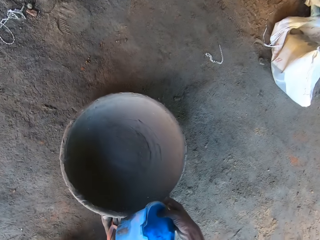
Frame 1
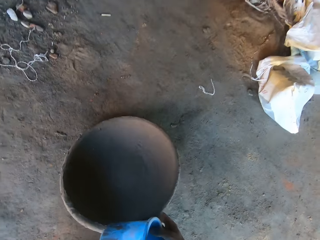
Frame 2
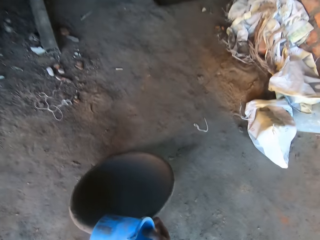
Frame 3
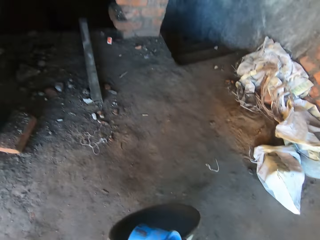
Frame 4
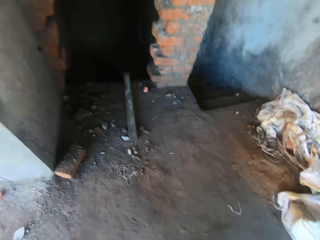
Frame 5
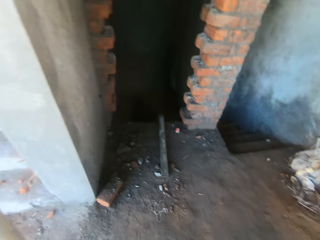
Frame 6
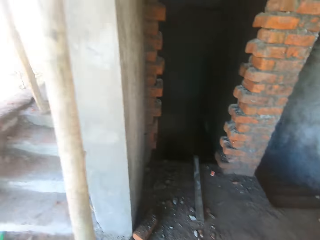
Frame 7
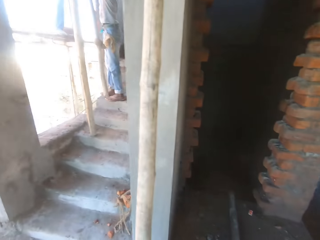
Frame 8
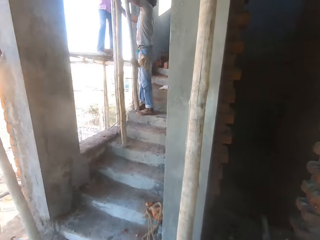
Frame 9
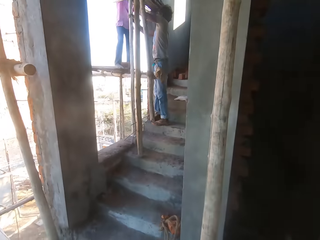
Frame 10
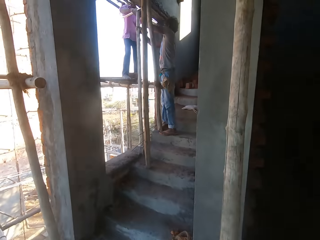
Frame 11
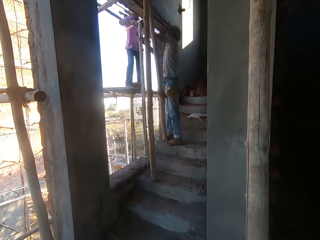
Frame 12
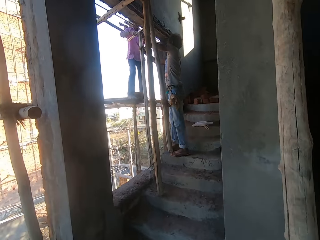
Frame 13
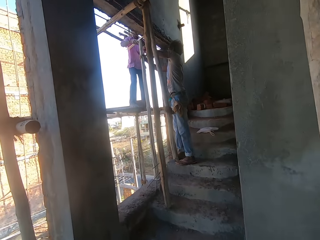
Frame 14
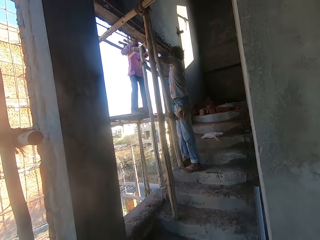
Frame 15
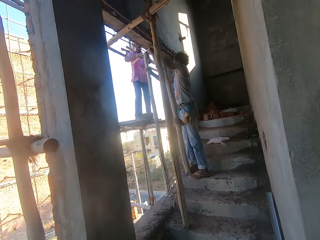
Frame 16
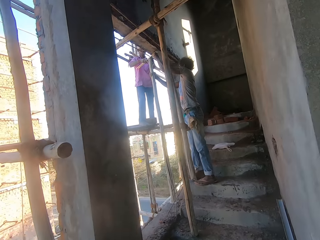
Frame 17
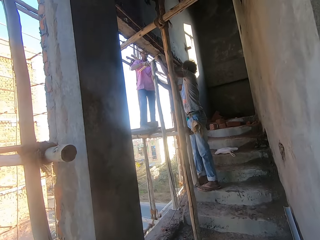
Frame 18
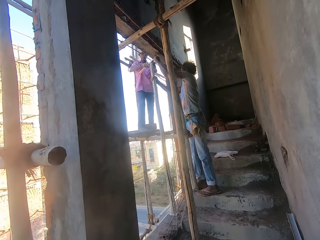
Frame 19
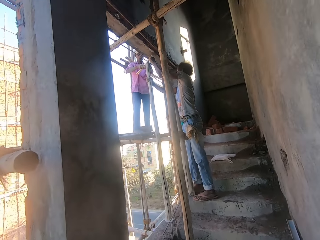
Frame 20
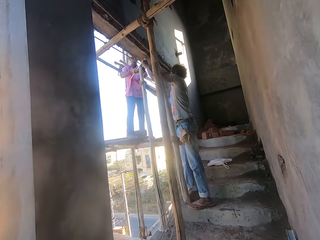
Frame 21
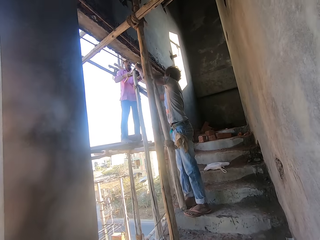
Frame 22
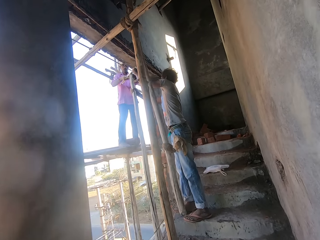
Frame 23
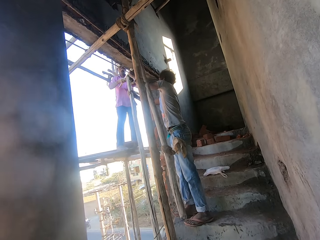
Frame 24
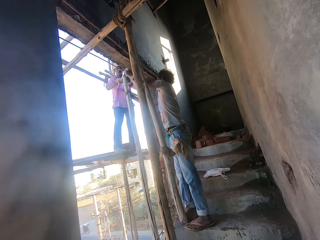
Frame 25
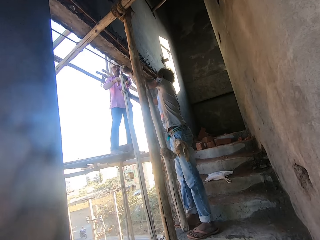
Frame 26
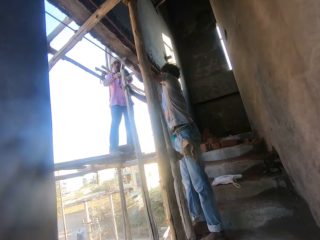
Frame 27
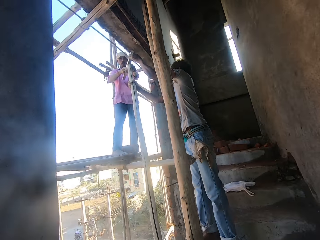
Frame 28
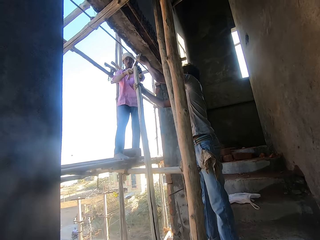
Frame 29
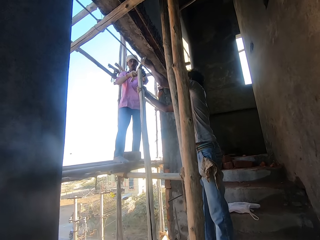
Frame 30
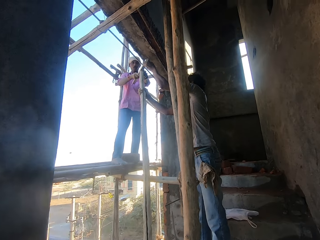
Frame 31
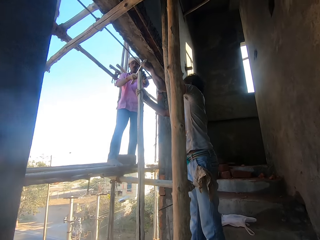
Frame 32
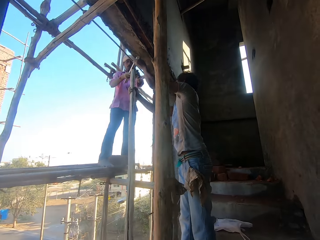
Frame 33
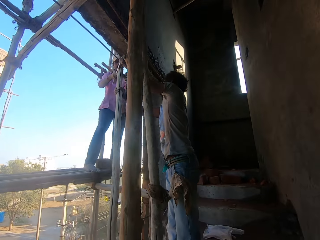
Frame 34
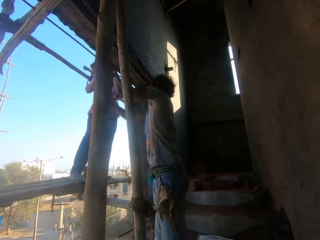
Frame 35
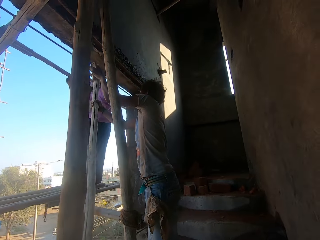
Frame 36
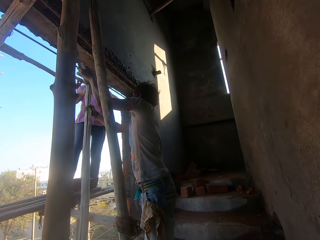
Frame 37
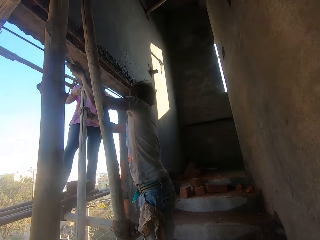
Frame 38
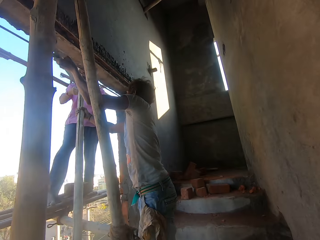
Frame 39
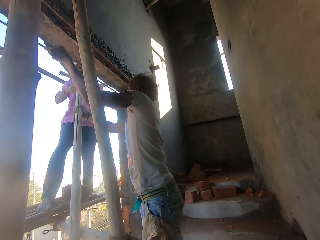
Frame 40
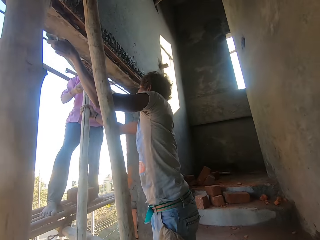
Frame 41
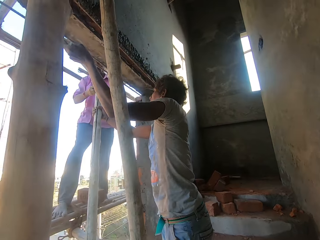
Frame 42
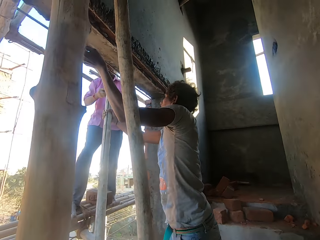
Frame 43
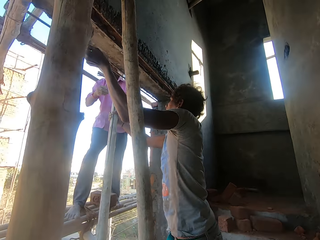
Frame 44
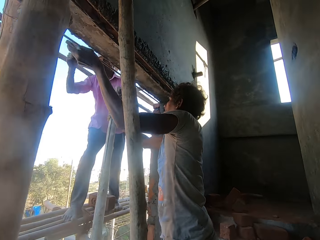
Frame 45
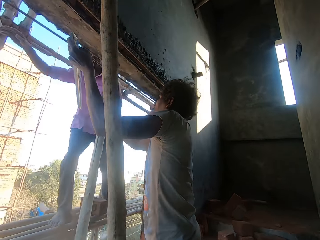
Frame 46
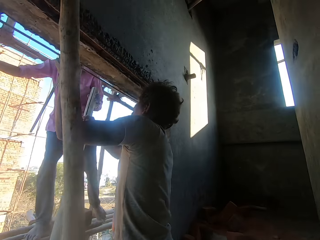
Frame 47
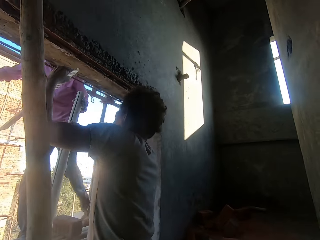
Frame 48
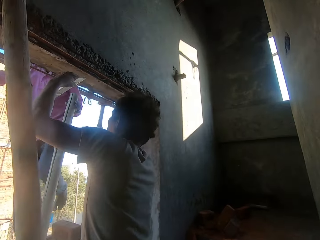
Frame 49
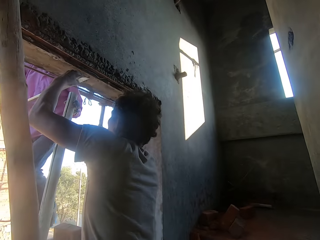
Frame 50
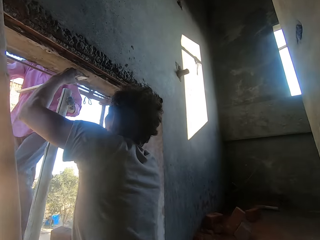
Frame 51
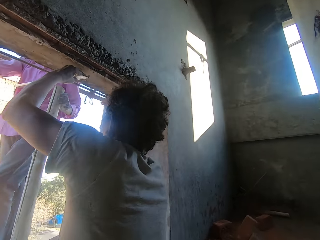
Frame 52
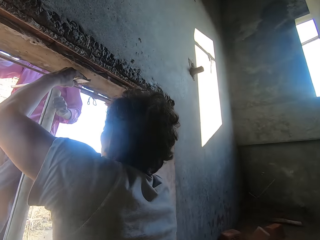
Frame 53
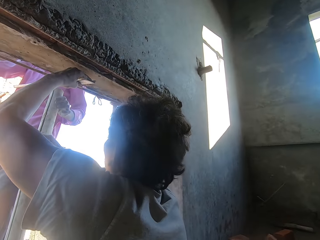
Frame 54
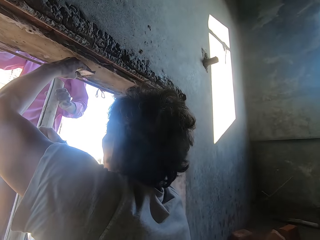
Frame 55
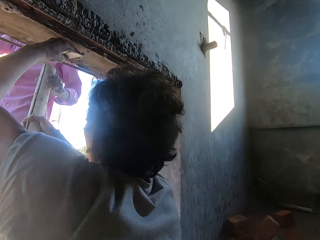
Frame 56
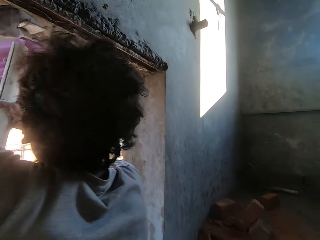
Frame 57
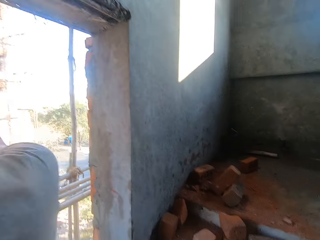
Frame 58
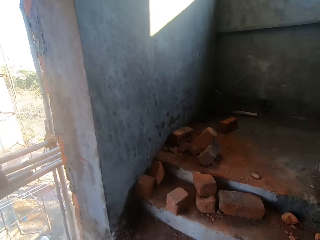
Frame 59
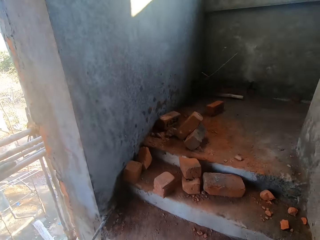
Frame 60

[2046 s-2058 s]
The camera wearer picks up the head pan on the ground with his right hand. He picks up the jug and the bowl again. A man and another man adjust a spirit level with their hands. The camera wearer climbs the stairs repeatedly.

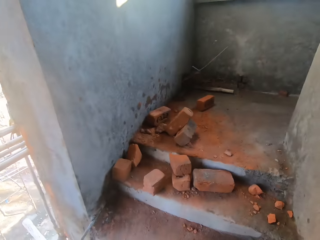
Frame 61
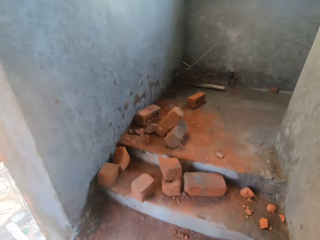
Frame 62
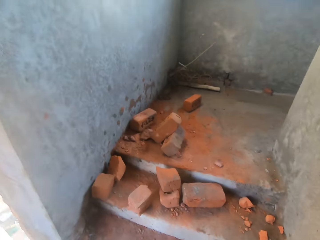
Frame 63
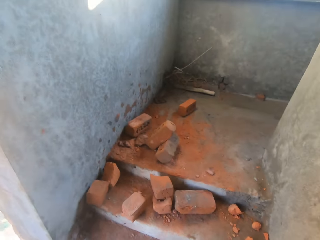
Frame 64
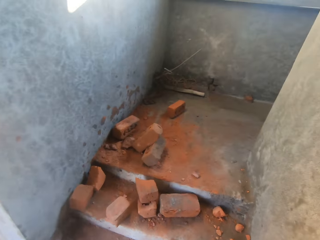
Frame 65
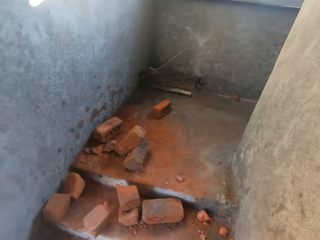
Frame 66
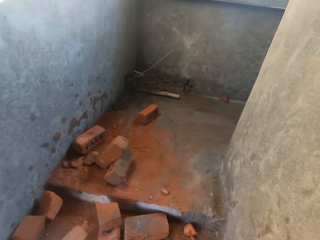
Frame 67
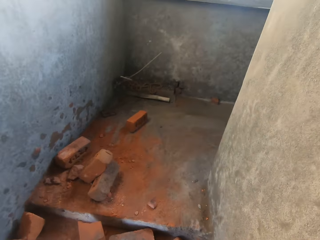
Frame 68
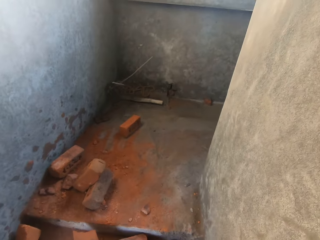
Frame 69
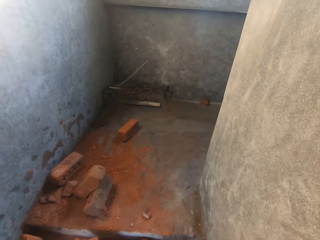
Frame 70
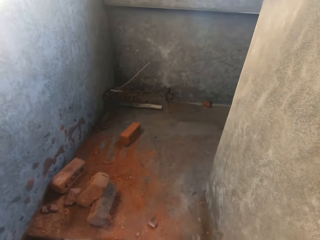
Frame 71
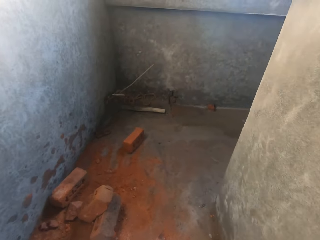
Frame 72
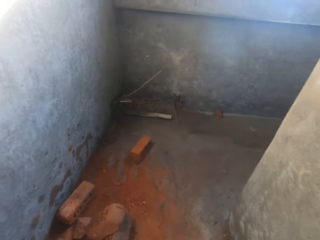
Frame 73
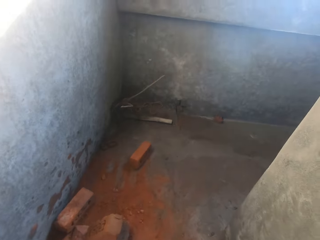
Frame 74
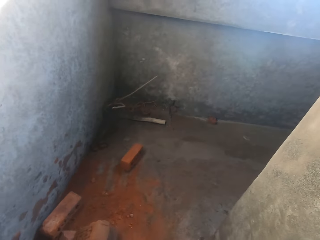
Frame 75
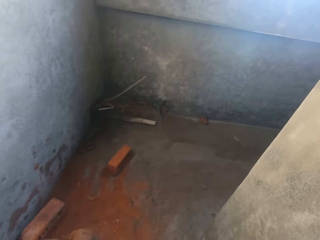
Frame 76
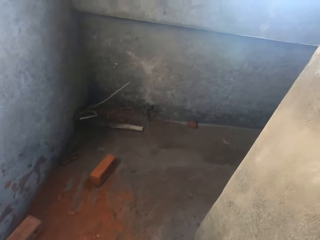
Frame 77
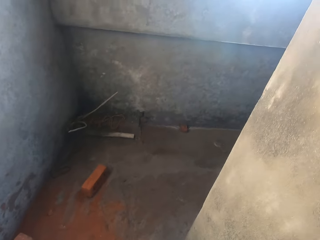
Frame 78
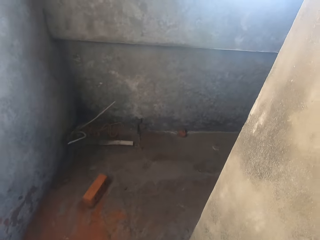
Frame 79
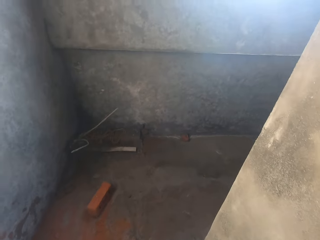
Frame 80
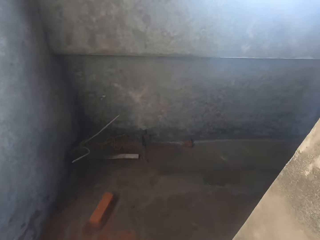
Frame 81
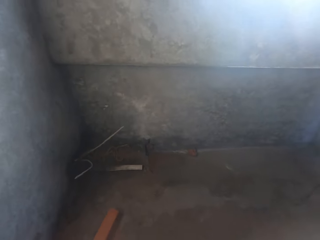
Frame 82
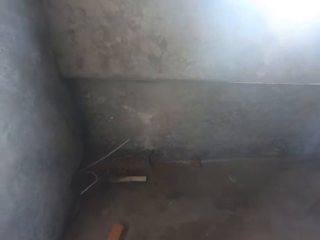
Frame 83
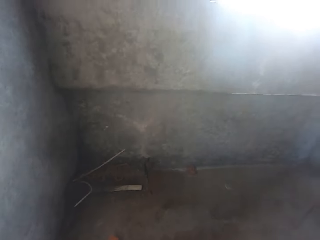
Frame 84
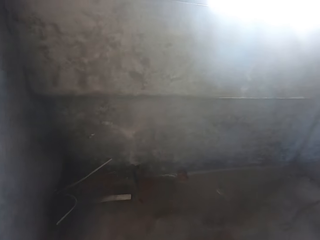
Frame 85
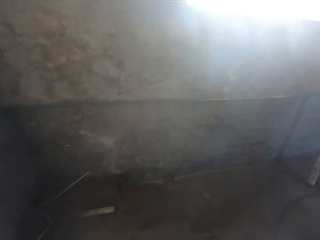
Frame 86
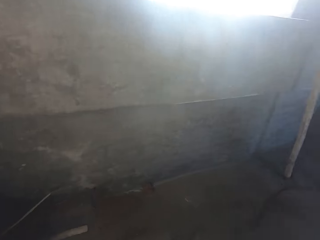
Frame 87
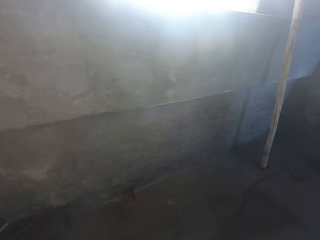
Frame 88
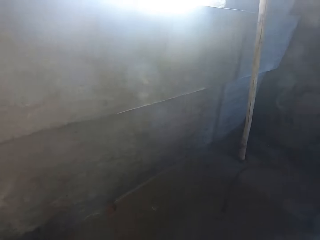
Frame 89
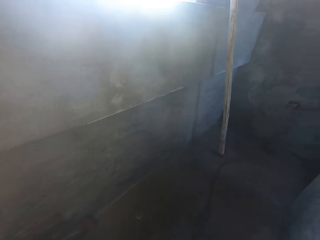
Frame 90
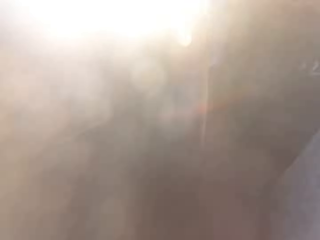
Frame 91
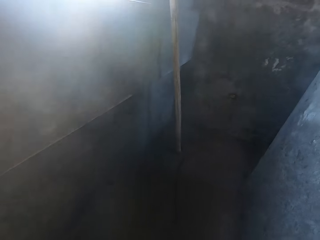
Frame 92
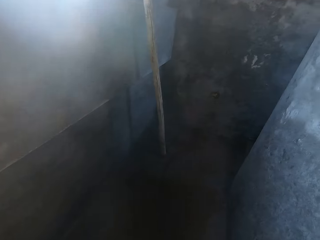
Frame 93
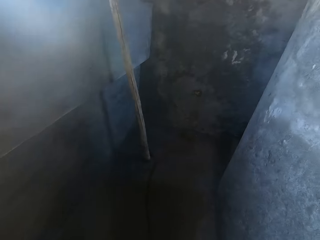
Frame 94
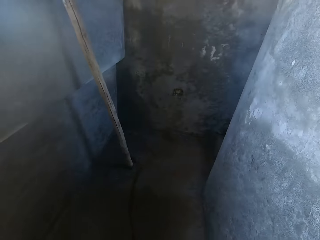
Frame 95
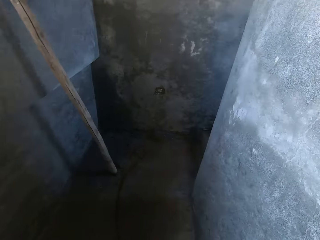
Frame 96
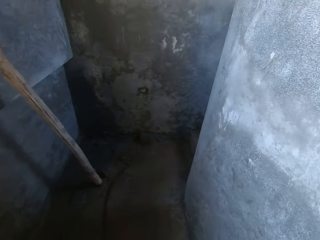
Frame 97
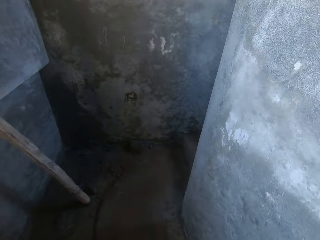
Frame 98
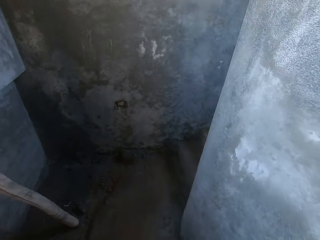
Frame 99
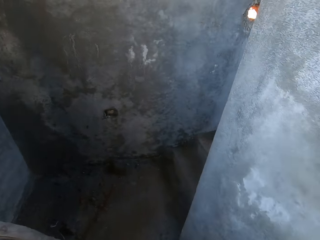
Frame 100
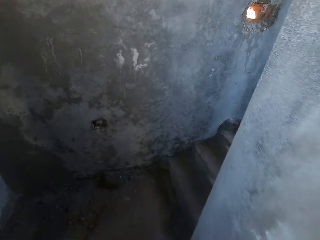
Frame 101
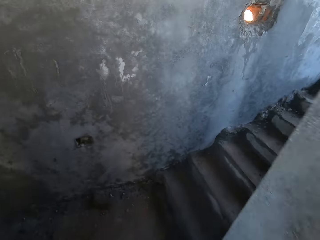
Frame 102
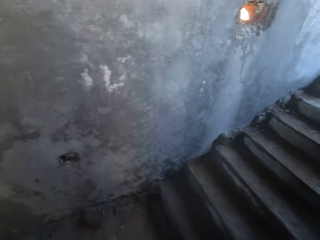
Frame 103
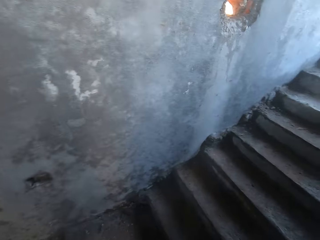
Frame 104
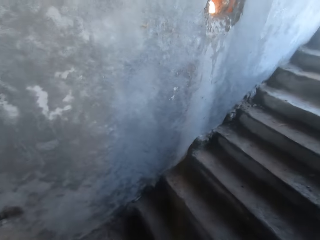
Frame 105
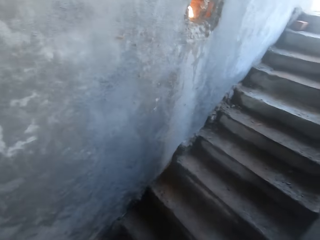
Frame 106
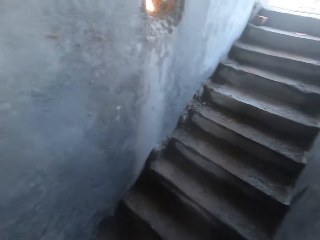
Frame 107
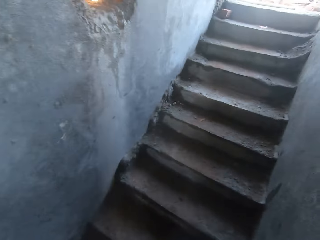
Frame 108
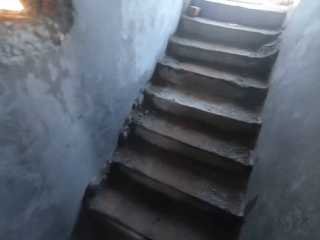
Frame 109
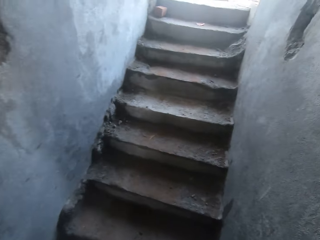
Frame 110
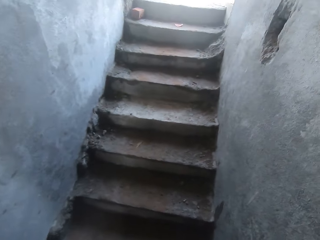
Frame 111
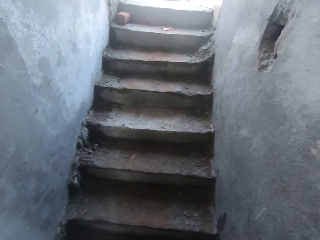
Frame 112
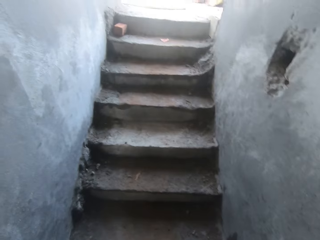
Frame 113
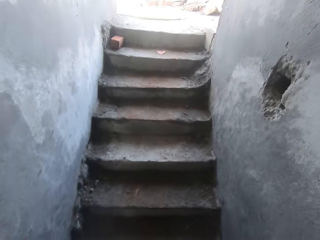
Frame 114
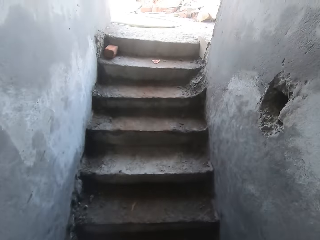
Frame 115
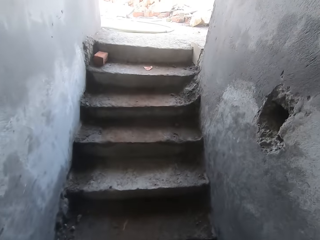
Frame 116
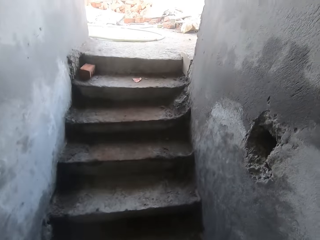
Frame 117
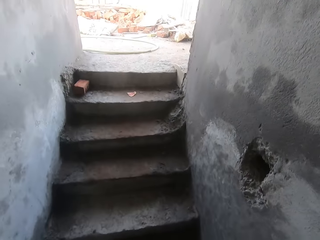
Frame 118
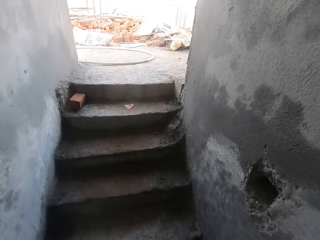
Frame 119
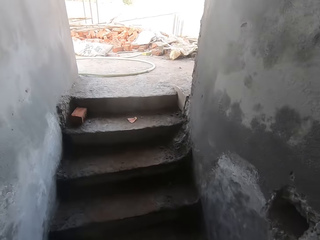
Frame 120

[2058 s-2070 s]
The camera wearer climbs the stairs repeatedly.
